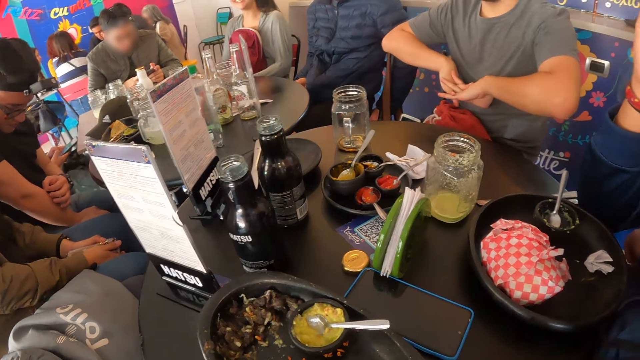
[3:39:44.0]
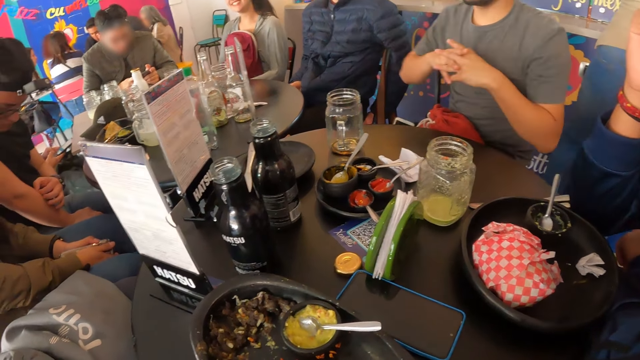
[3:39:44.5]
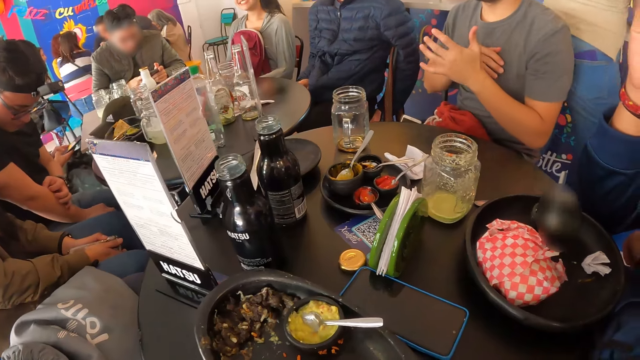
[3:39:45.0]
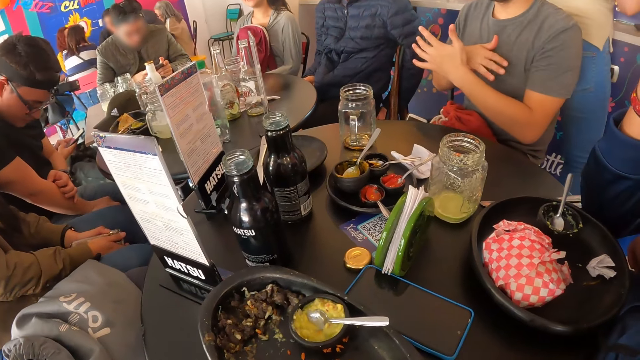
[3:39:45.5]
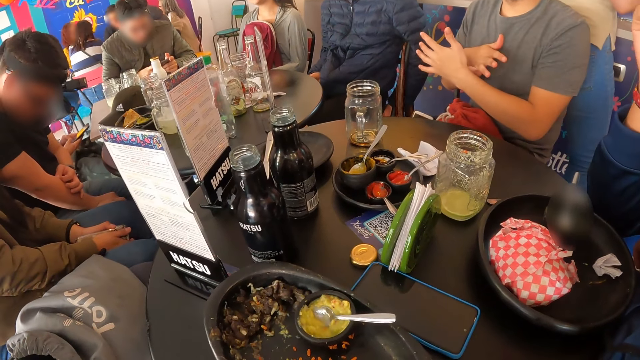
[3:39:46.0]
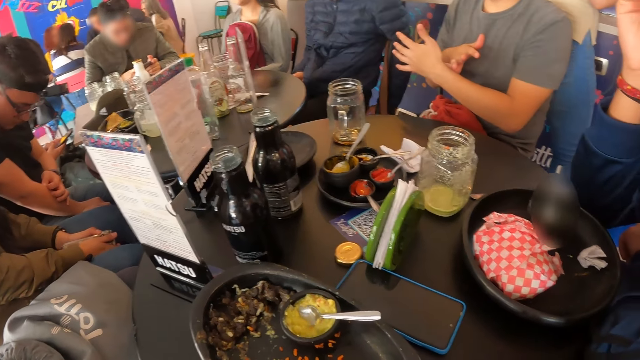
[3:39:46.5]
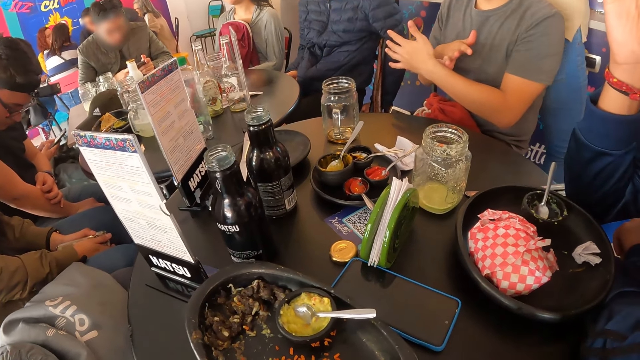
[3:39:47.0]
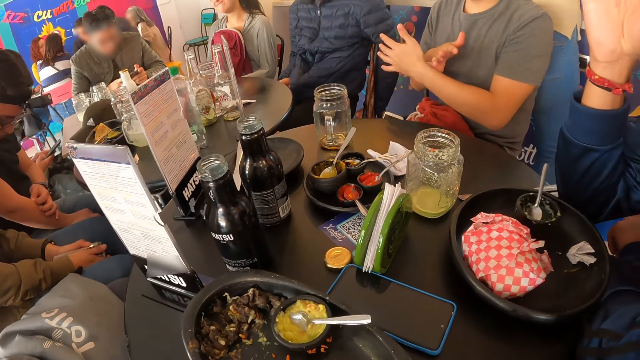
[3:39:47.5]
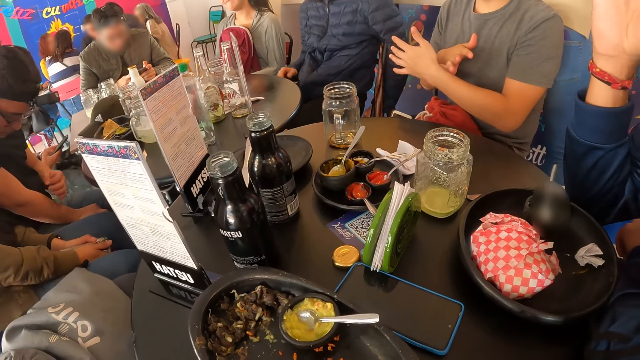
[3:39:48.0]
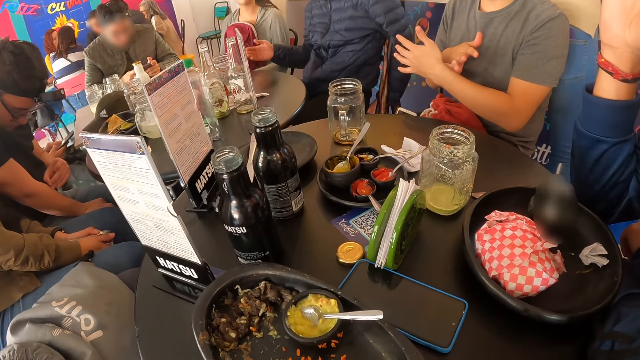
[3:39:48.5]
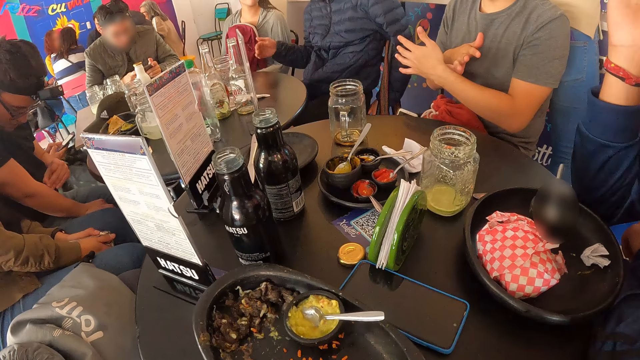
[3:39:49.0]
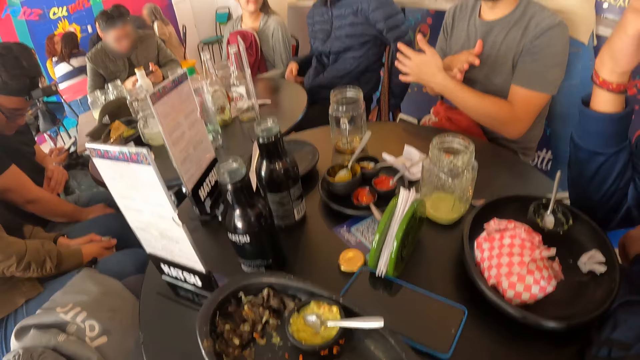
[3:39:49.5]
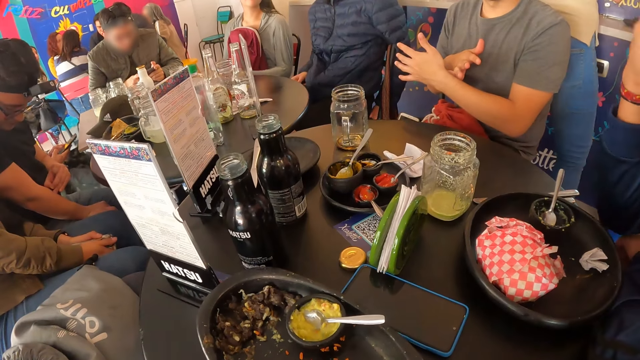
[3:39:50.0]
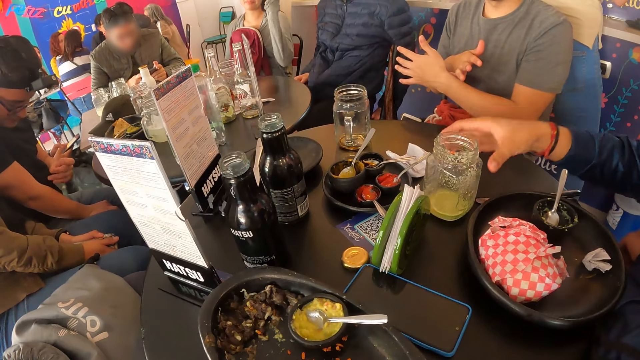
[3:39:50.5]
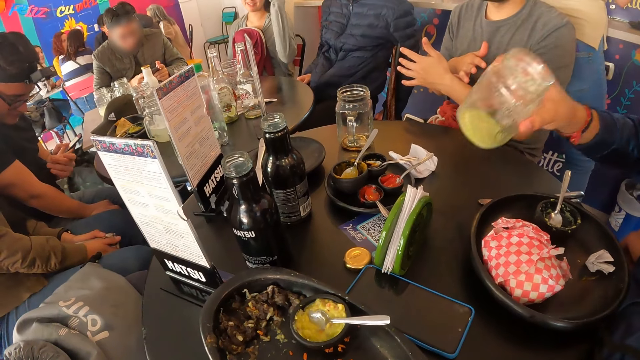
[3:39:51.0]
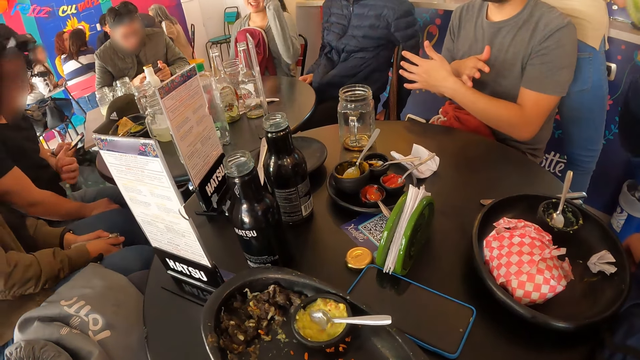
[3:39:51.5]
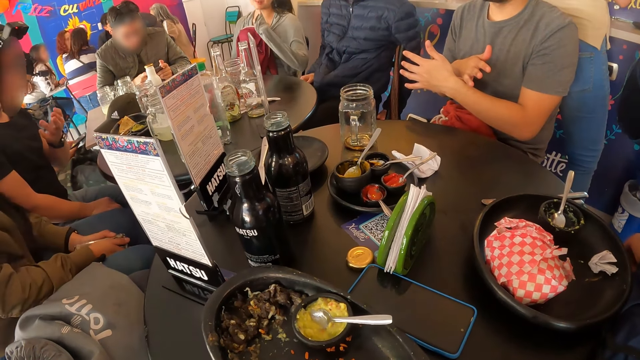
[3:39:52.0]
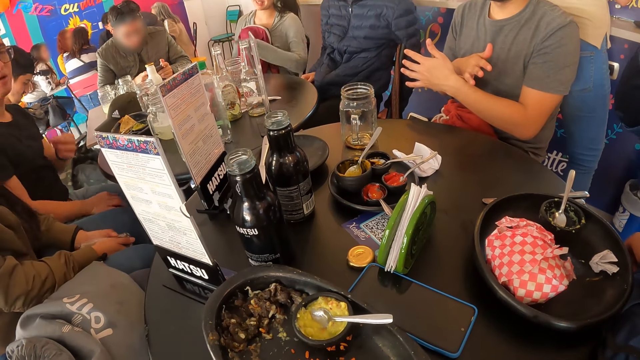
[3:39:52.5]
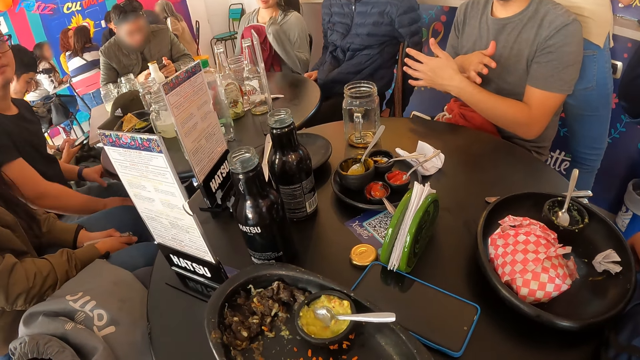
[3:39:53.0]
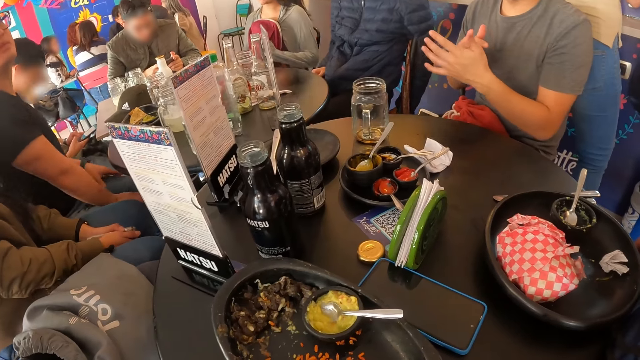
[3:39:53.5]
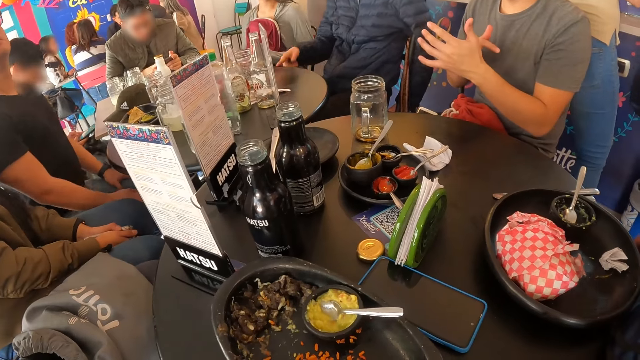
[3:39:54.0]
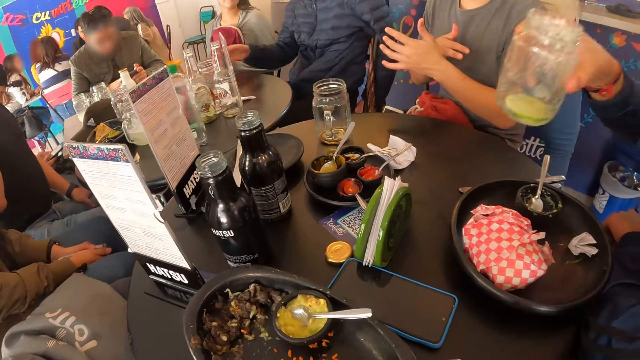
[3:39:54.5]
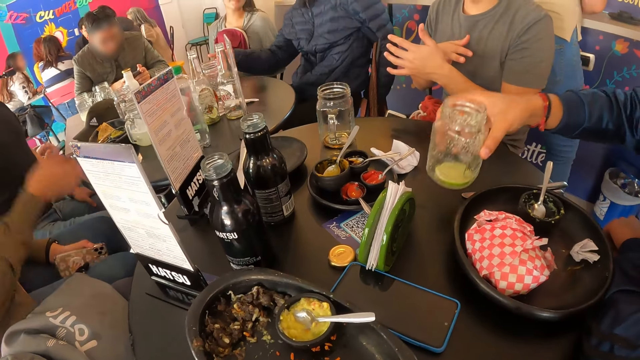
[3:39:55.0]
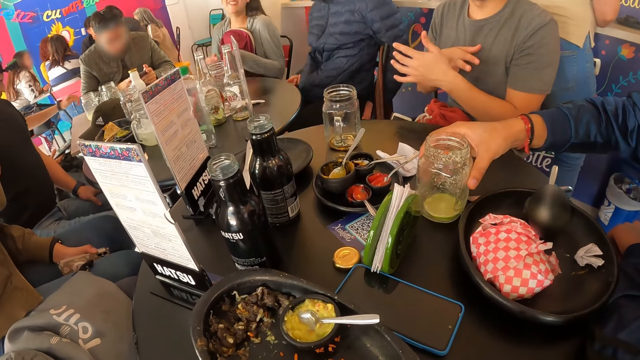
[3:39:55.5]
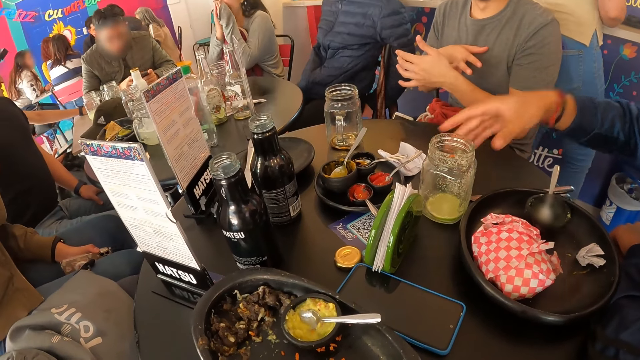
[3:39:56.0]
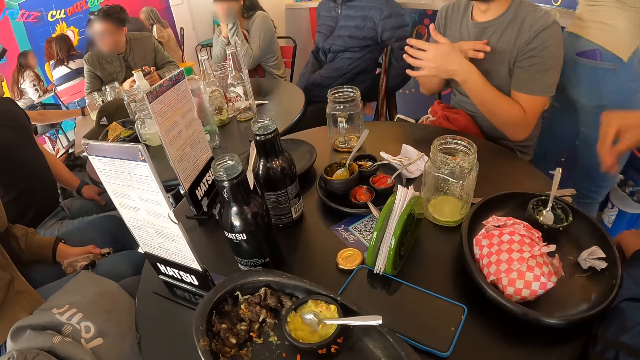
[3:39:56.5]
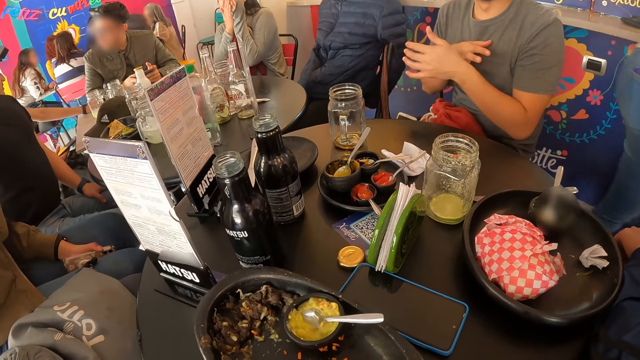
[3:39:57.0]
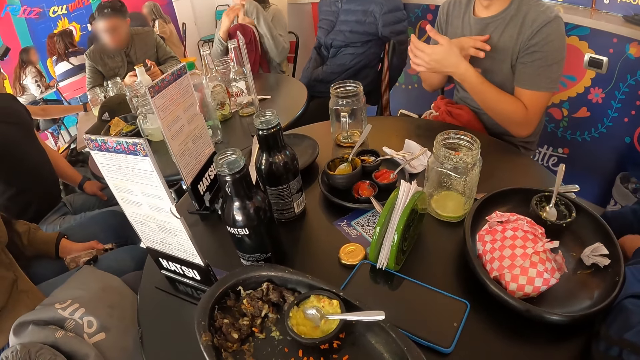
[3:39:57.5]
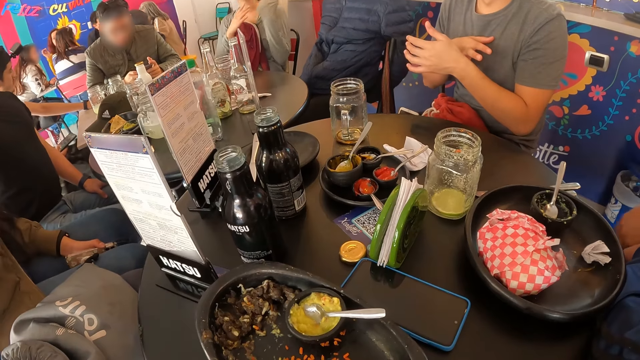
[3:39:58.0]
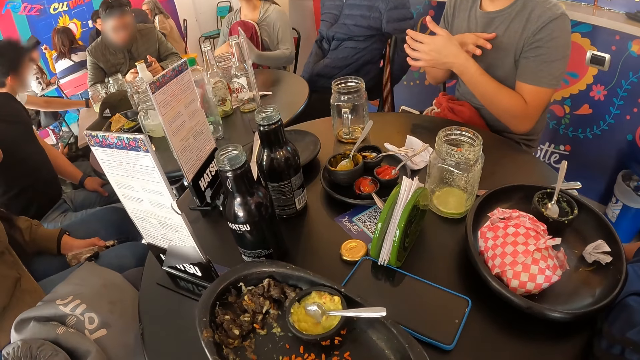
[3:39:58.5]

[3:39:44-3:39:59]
The man picks up a glass cup from the table with his right hand. Another man gestures out. The first man places the glass cup in his right hand on the table.

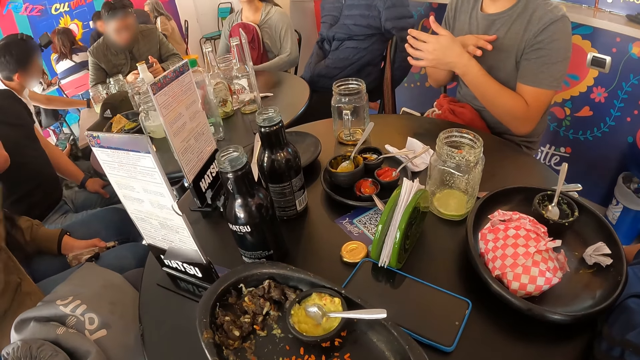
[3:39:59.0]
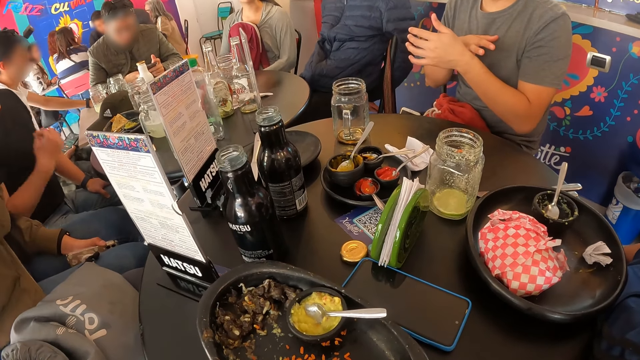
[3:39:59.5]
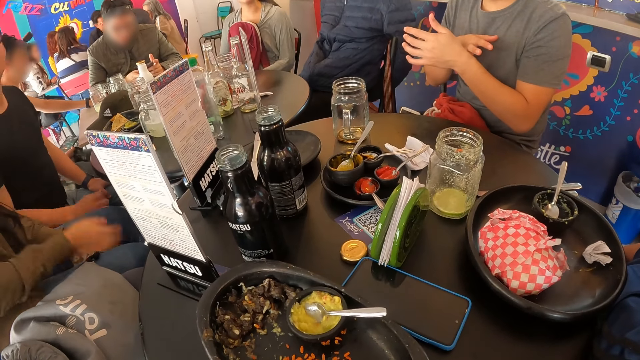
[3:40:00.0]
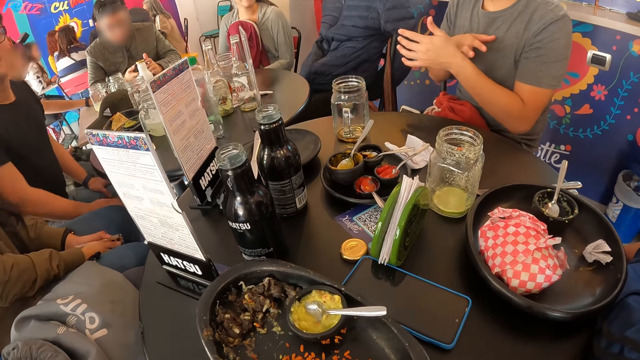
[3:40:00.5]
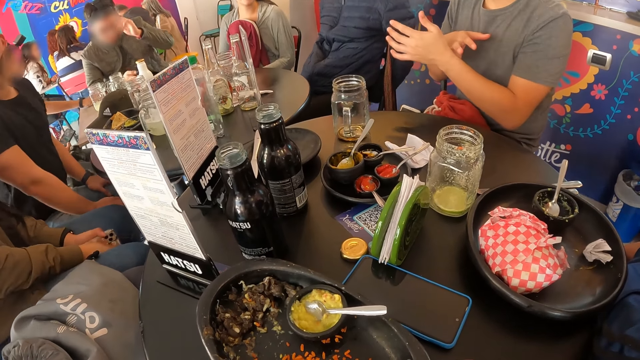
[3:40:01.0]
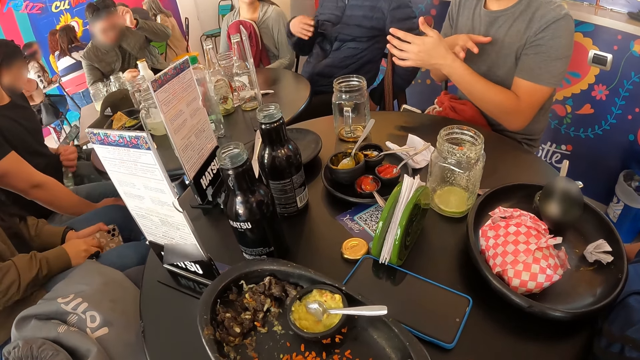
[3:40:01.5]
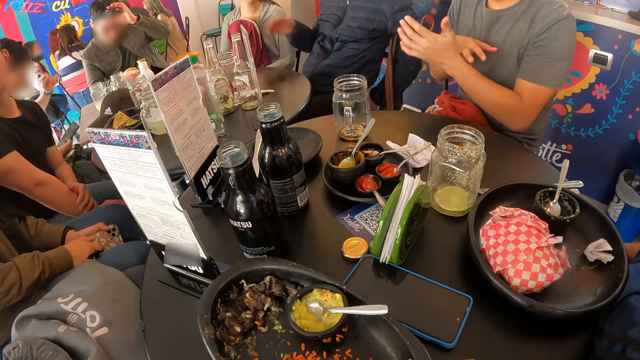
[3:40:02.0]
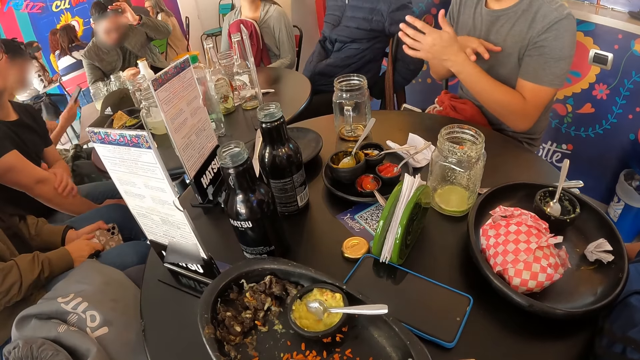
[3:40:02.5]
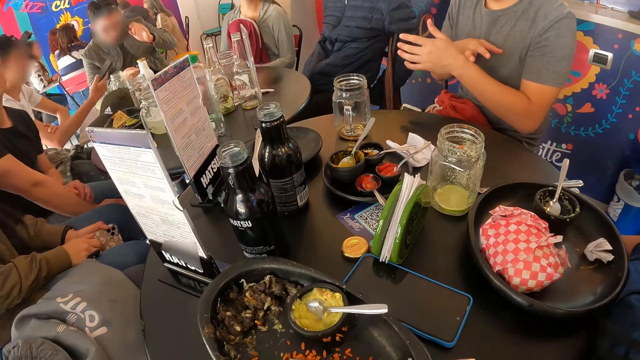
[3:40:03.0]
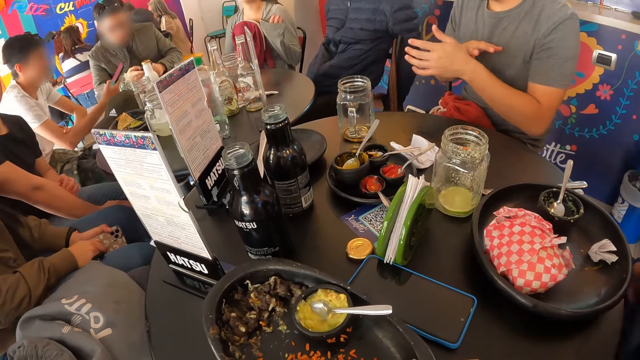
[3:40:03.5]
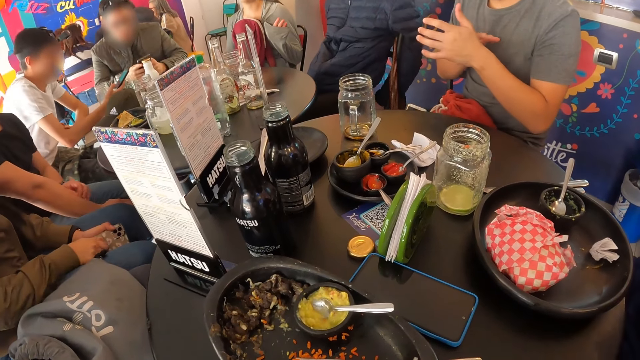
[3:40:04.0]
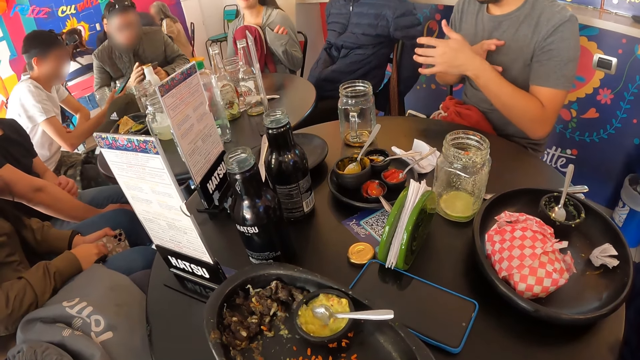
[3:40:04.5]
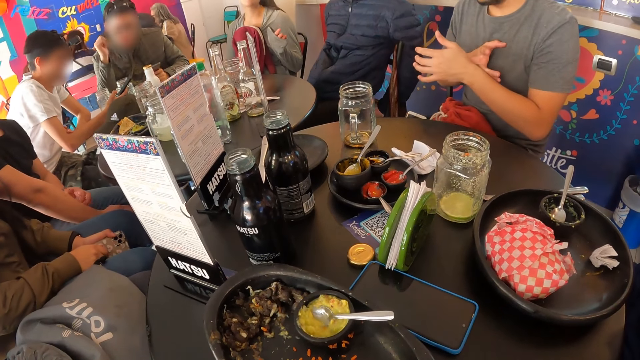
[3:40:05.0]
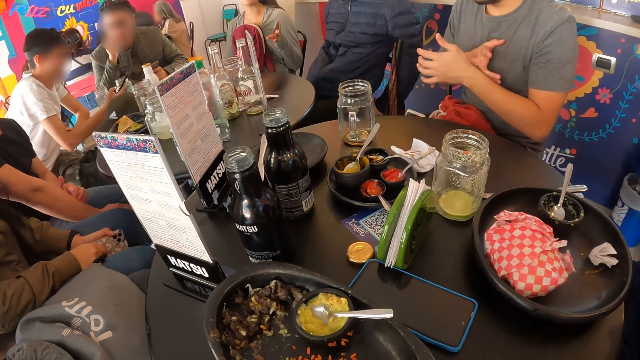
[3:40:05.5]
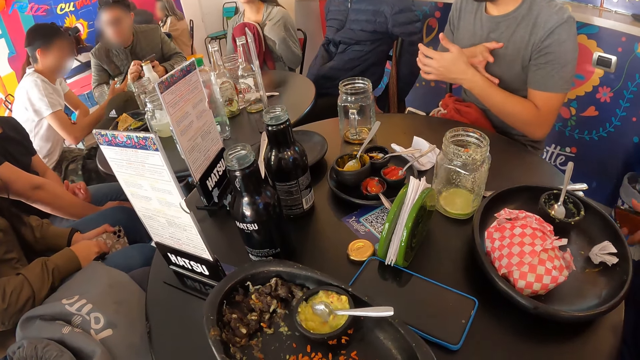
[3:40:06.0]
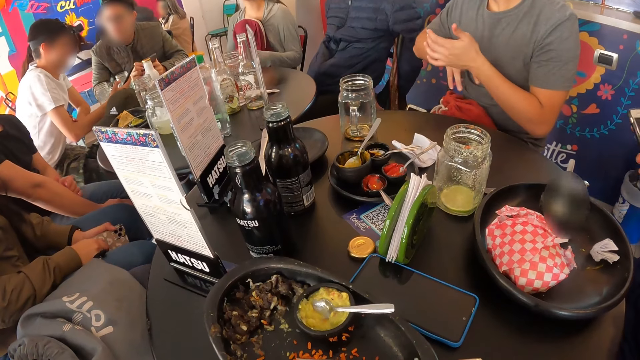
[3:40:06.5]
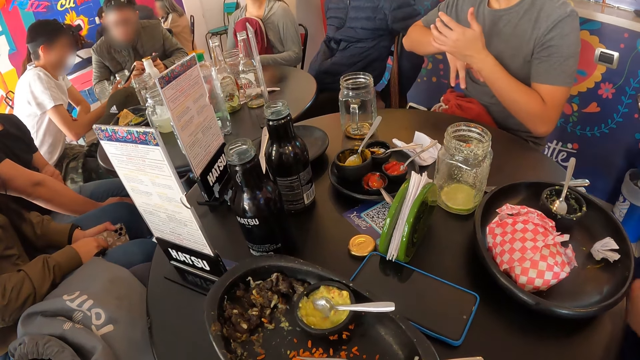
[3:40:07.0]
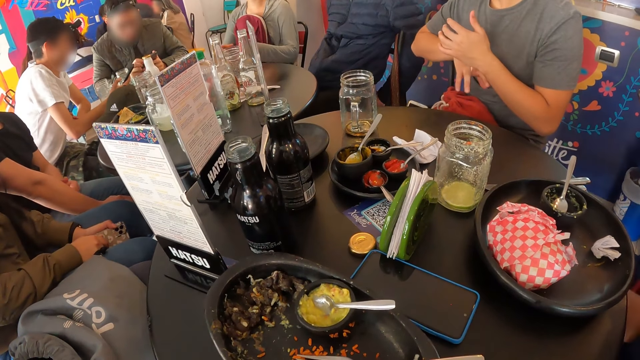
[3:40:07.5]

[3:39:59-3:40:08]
A man holds his hands.
